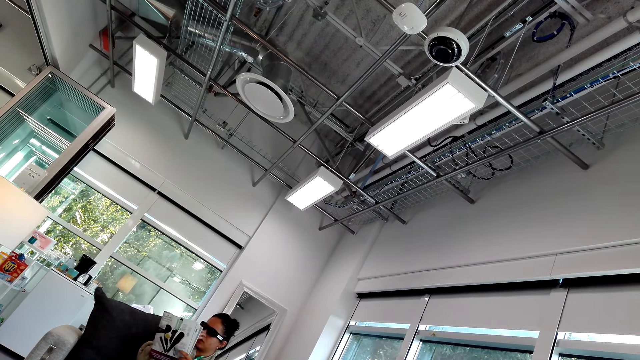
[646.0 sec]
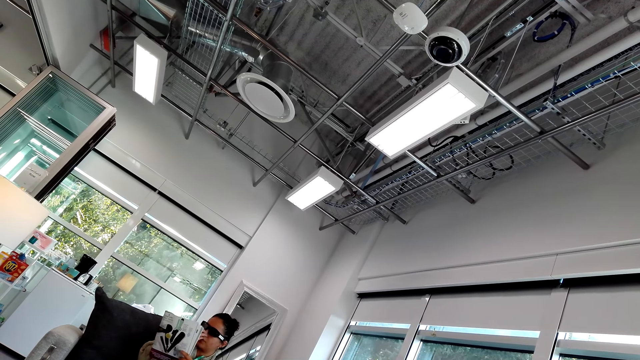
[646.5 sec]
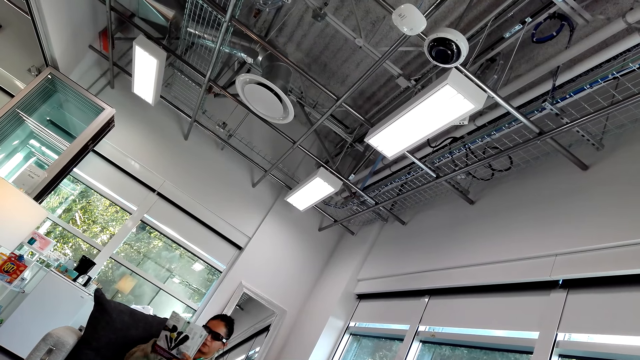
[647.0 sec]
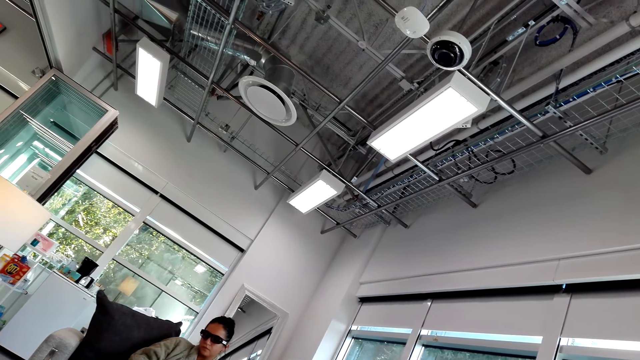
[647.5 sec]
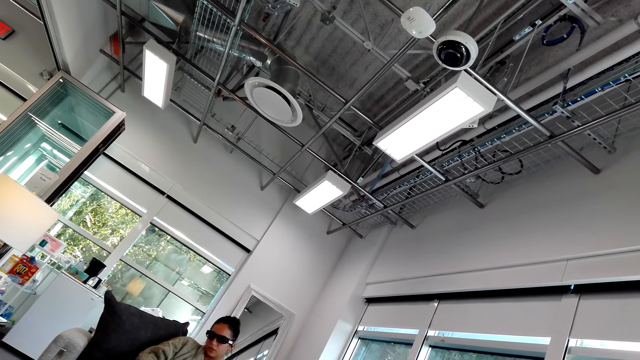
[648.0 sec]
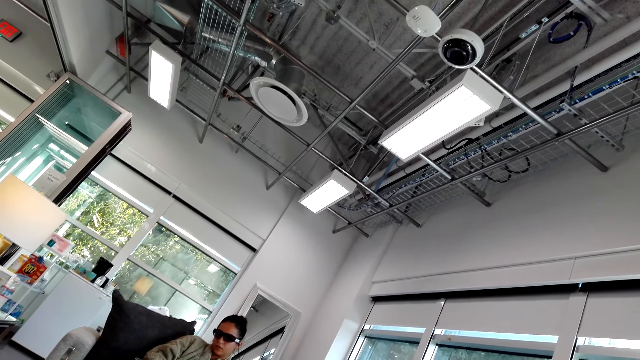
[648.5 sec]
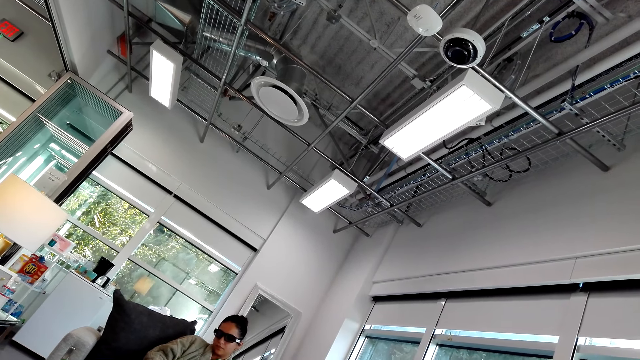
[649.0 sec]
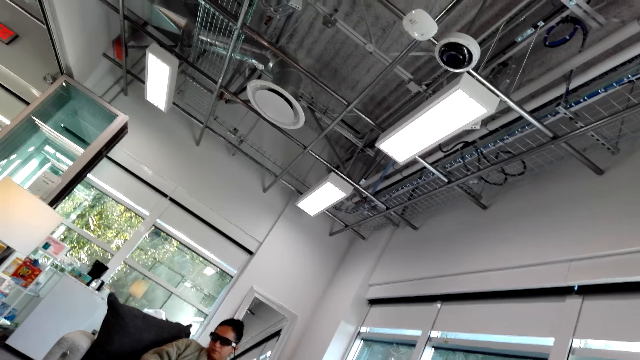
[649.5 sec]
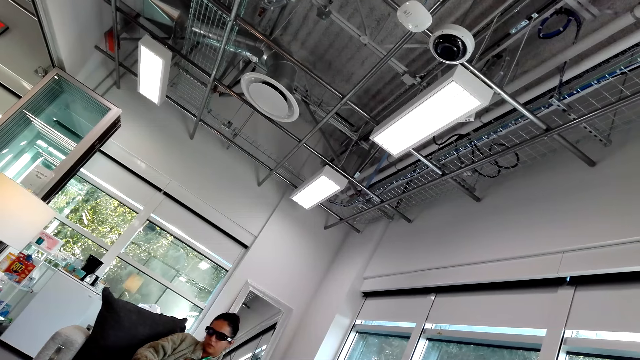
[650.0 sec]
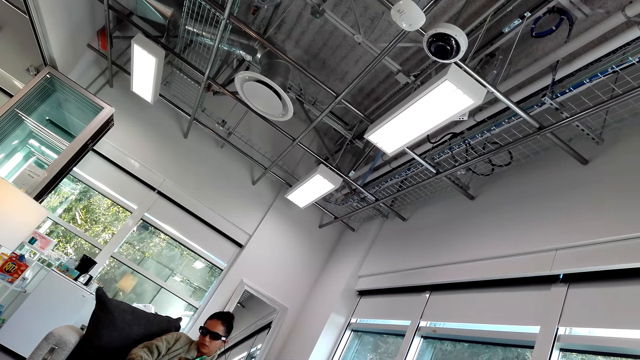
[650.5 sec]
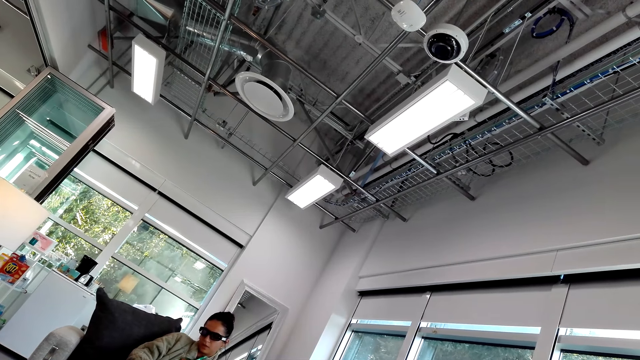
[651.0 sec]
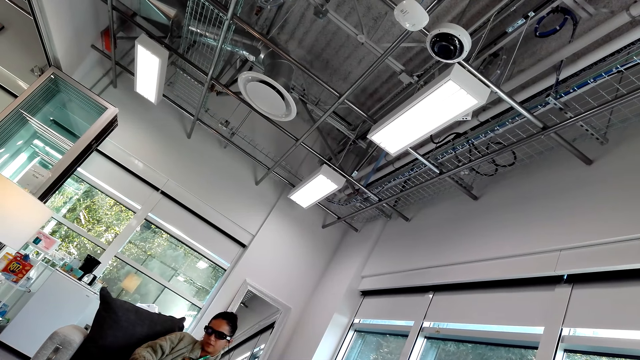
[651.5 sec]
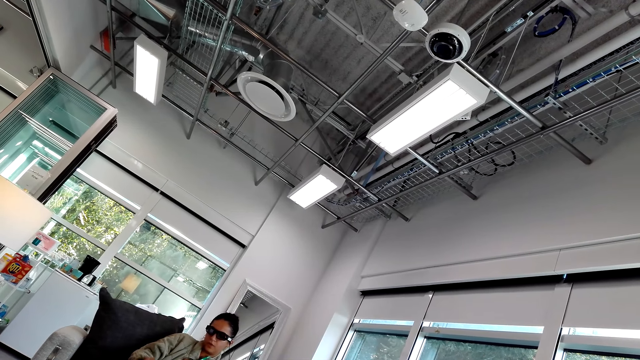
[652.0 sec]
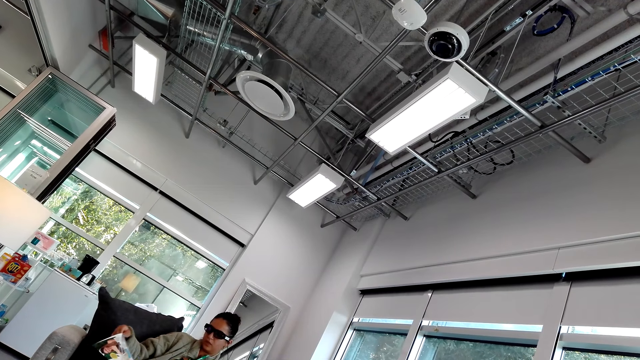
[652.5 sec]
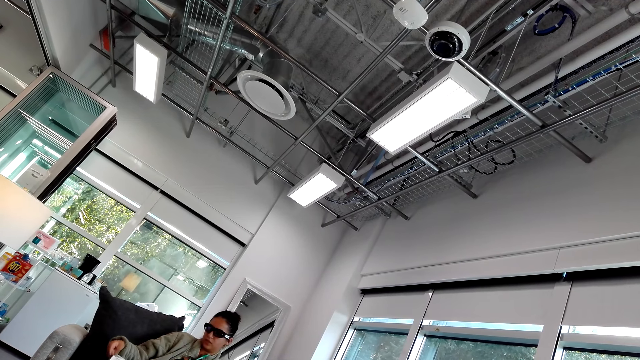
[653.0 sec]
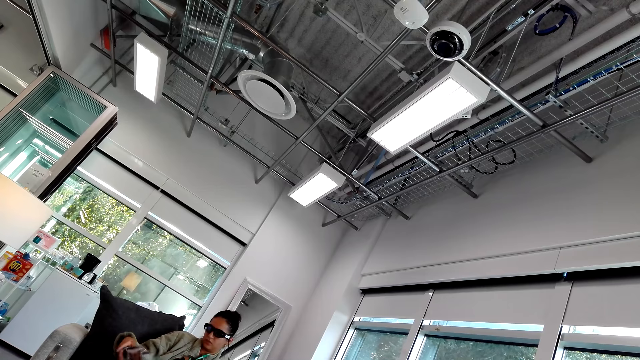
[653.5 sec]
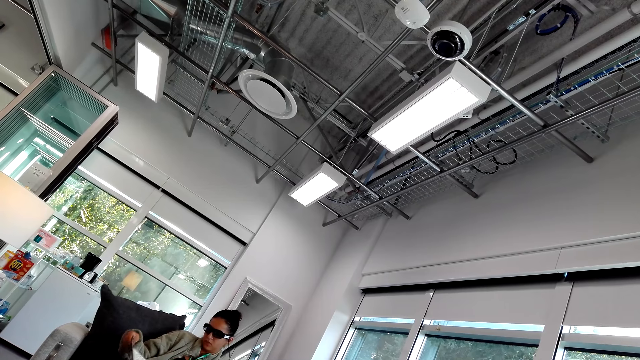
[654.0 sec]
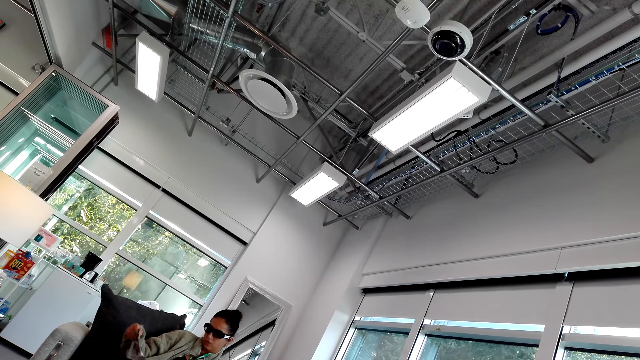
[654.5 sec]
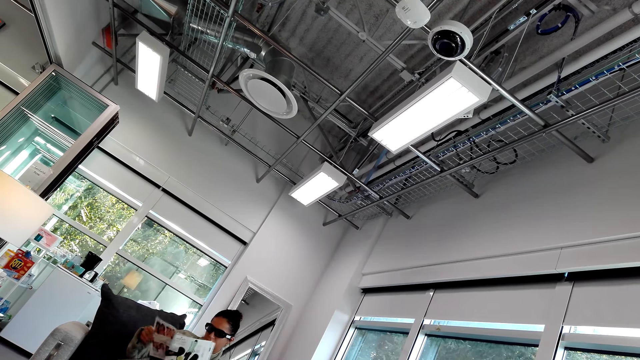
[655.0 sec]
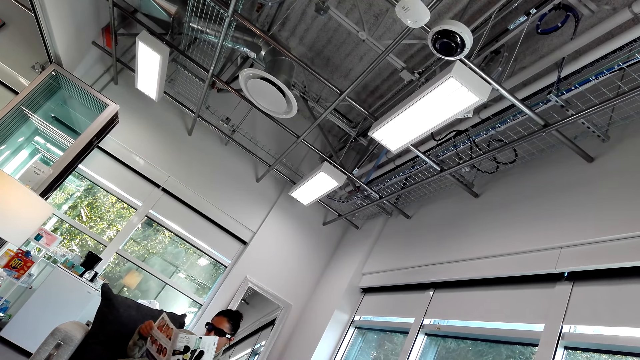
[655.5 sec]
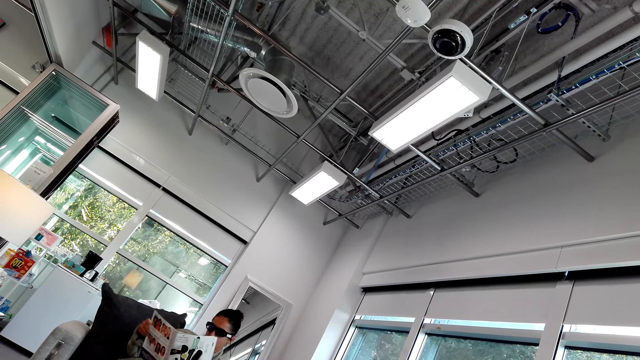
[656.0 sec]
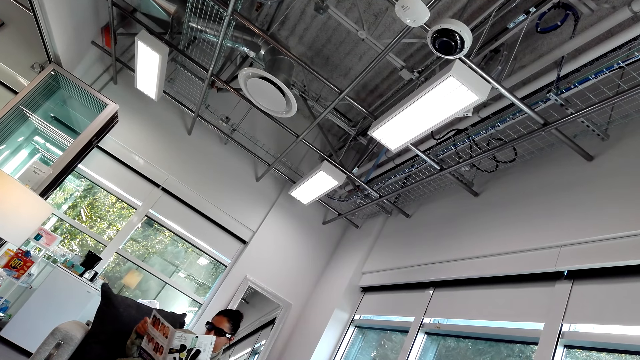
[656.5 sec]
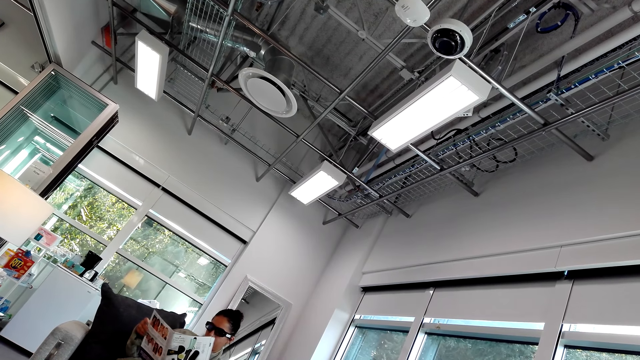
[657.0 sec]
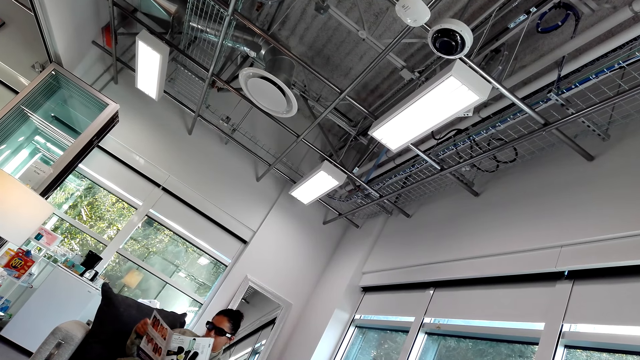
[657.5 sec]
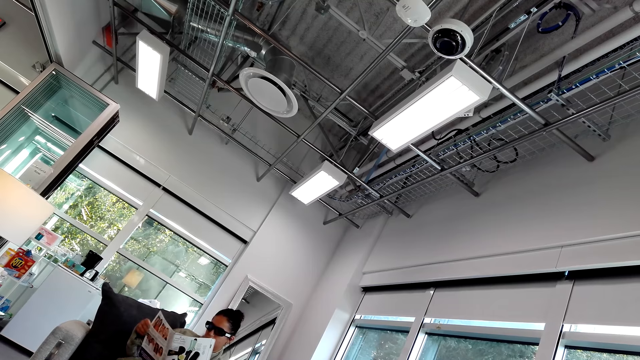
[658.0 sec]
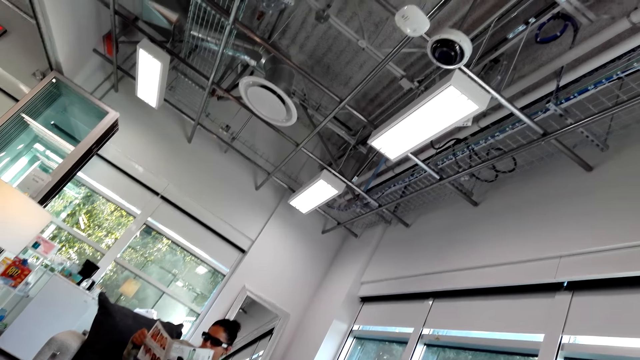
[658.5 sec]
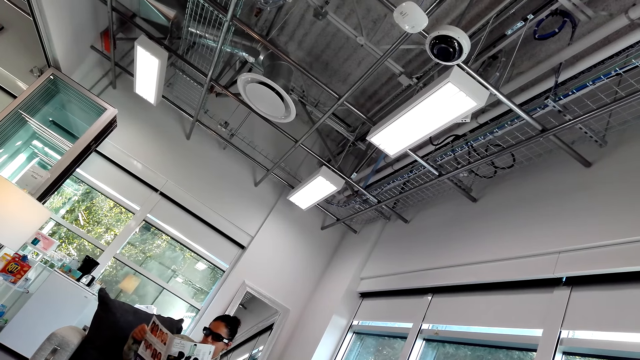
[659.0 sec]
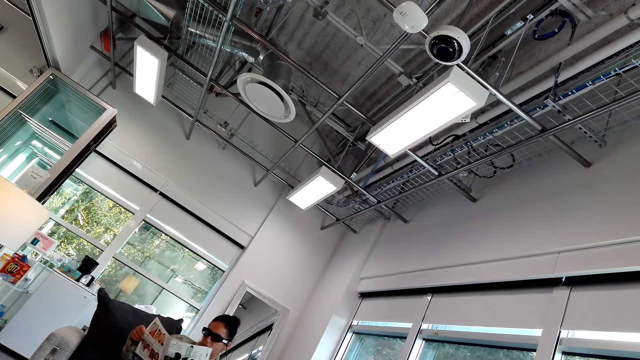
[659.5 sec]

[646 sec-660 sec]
A woman touches her nose. The woman opens a magazine page. The woman reads the magazine.

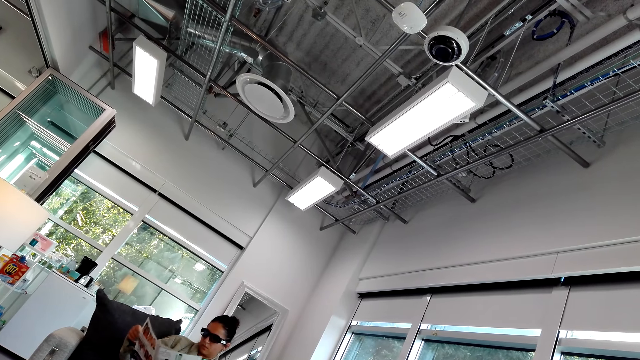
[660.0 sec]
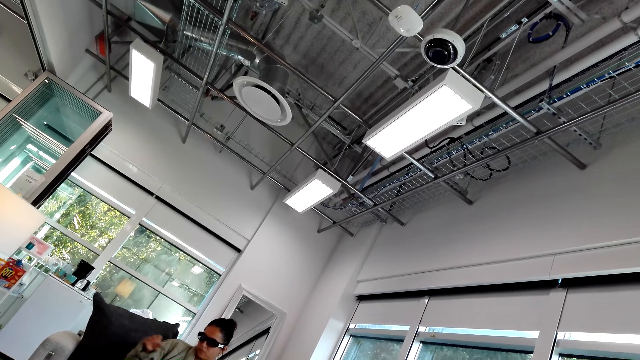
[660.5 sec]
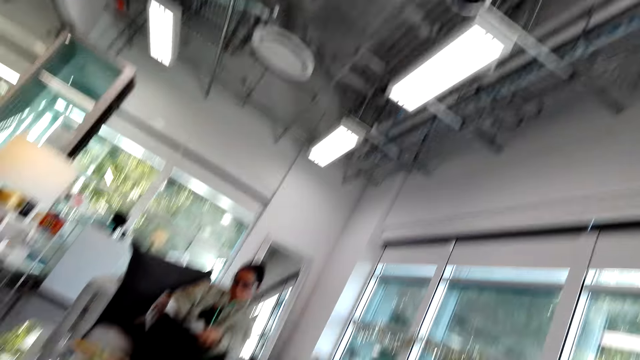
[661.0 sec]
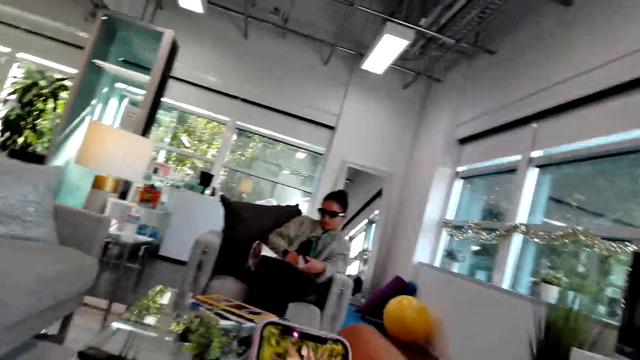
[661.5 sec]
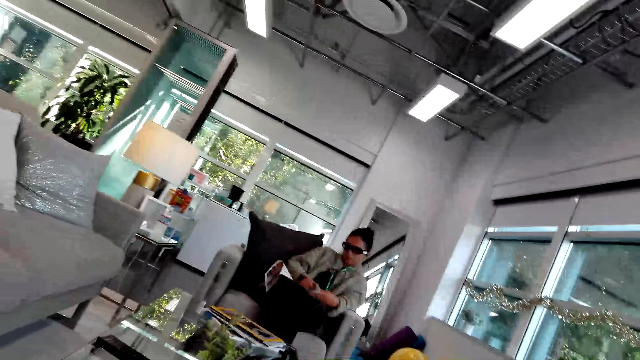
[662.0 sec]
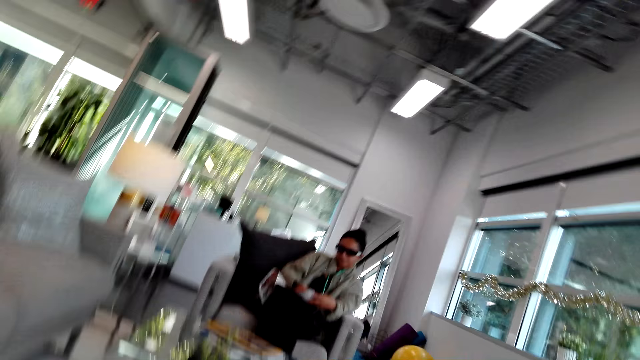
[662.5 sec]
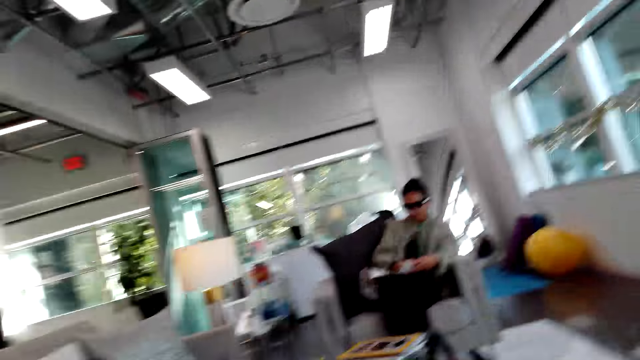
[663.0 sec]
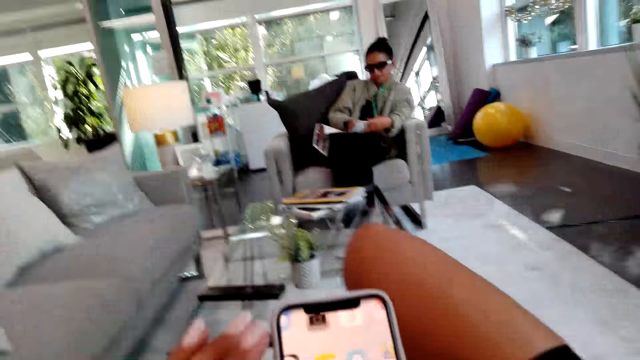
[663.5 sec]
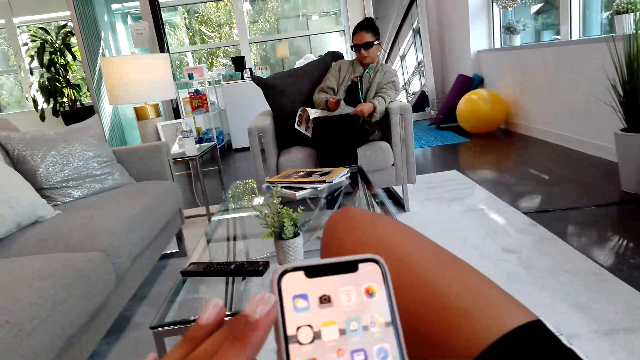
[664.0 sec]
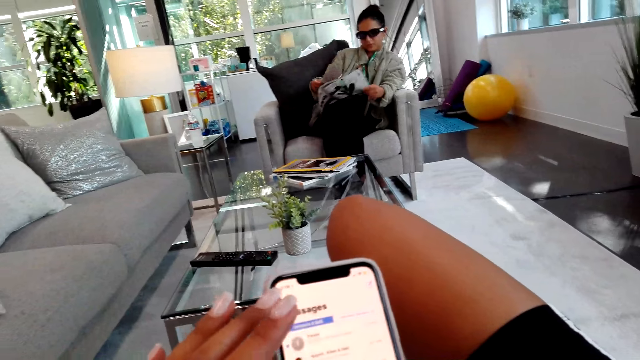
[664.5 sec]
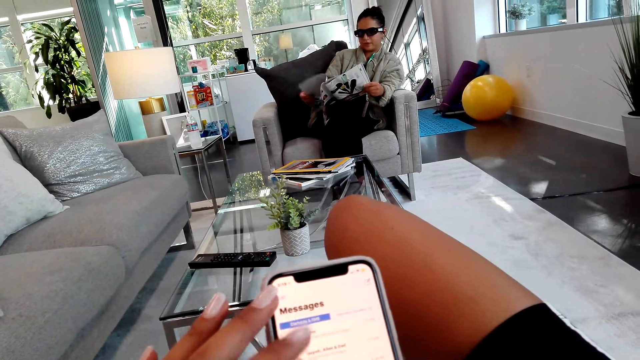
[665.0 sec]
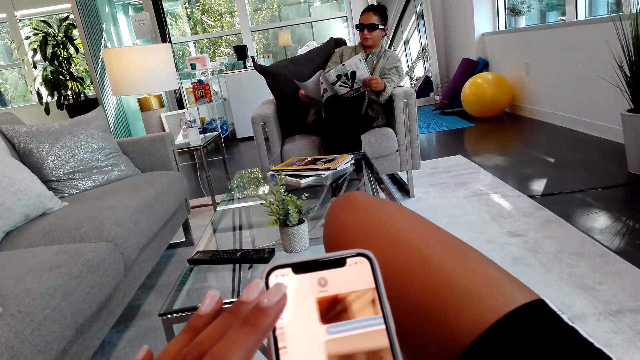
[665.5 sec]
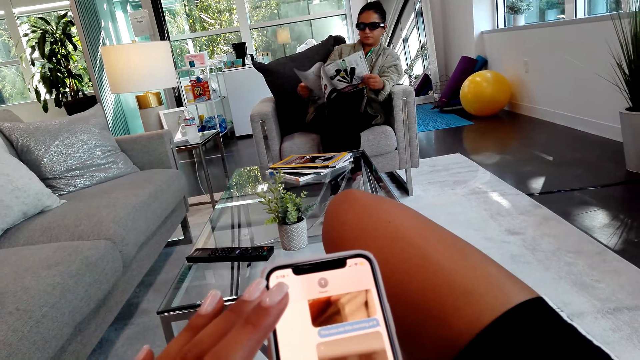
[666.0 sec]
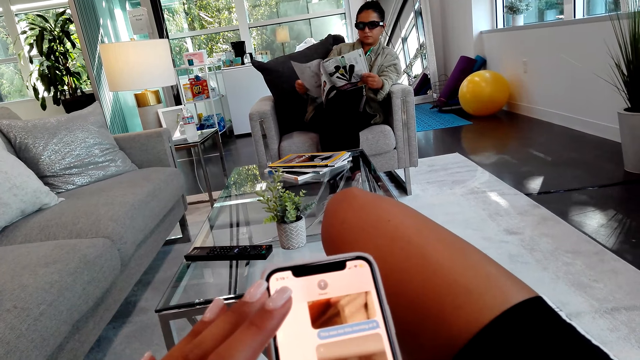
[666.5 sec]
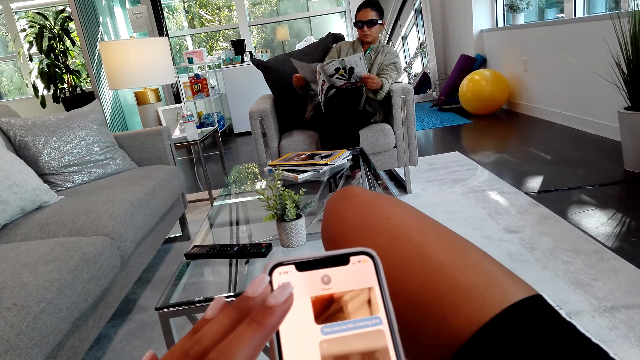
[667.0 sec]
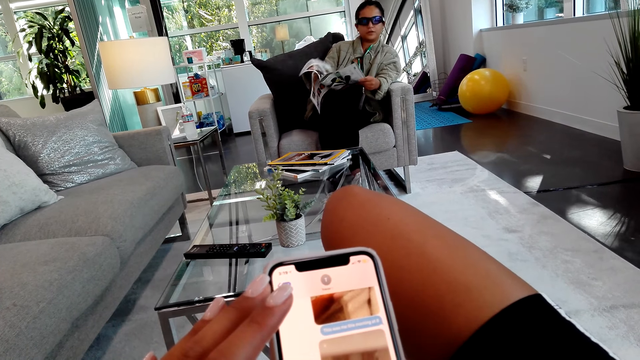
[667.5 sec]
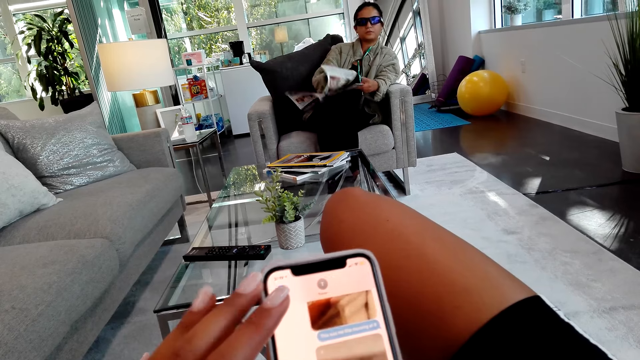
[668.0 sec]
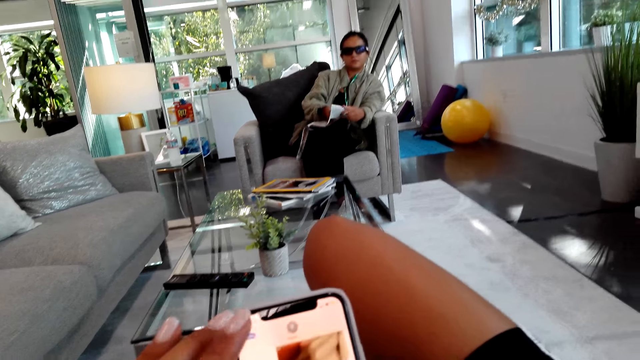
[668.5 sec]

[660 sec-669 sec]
The camera wearer operates a phone.
